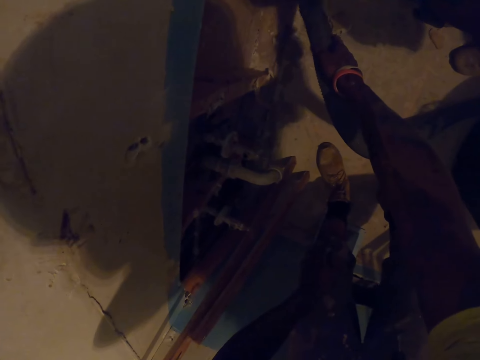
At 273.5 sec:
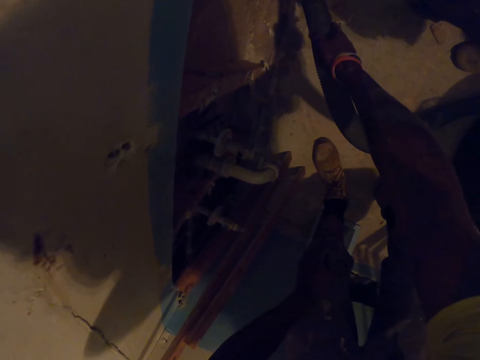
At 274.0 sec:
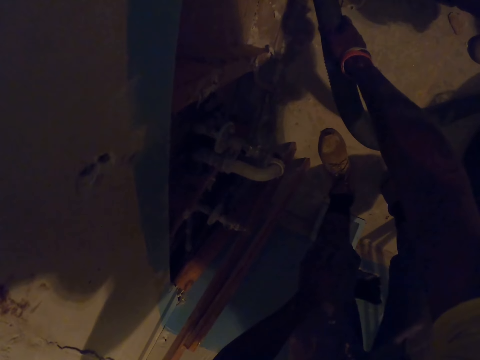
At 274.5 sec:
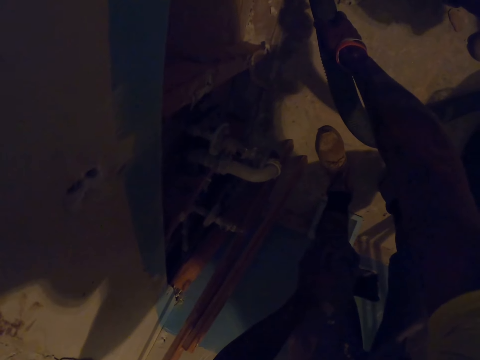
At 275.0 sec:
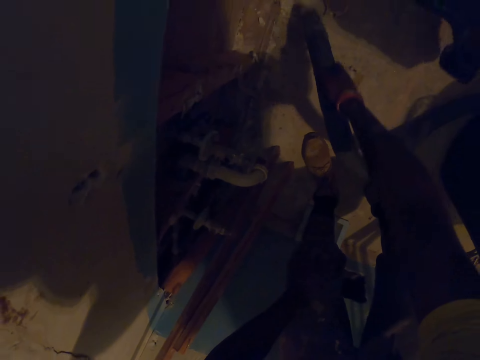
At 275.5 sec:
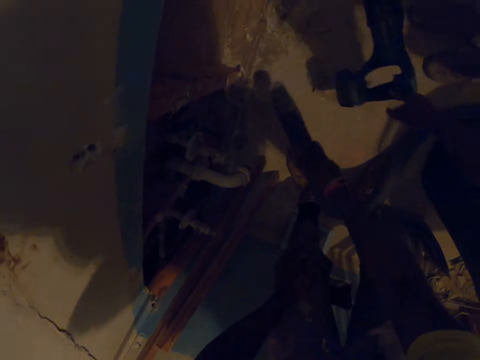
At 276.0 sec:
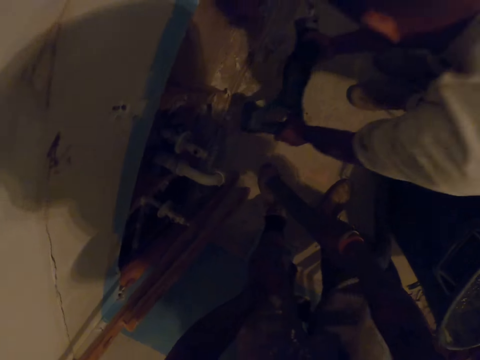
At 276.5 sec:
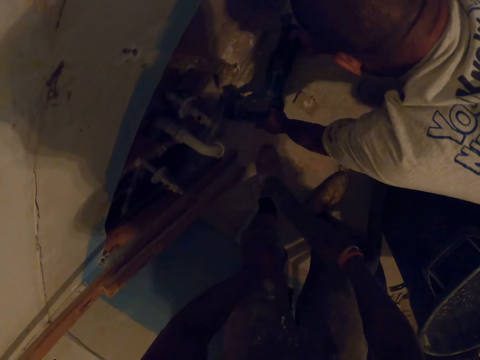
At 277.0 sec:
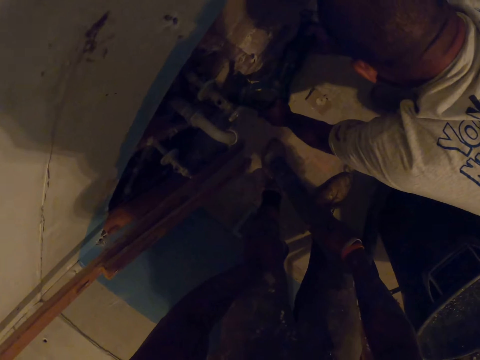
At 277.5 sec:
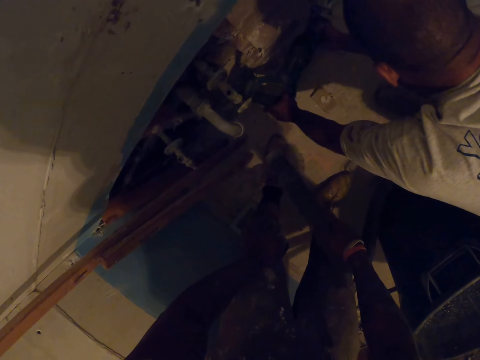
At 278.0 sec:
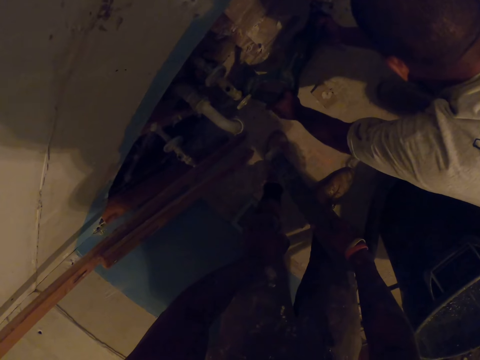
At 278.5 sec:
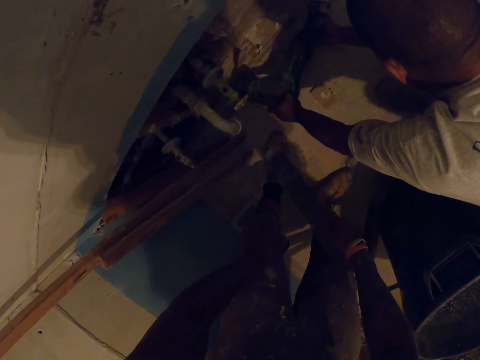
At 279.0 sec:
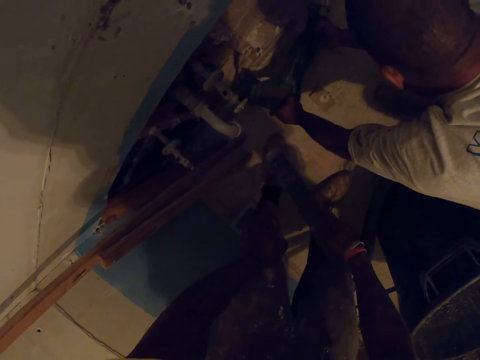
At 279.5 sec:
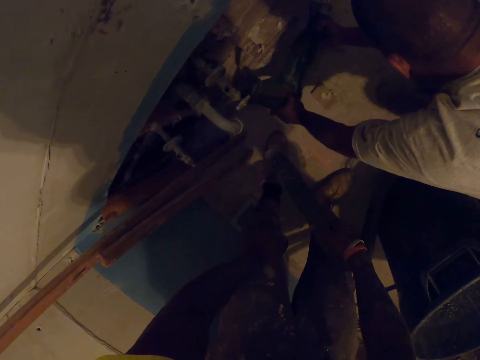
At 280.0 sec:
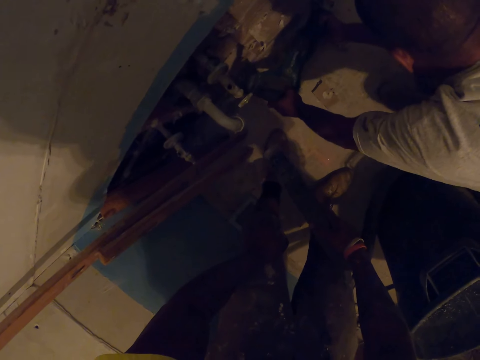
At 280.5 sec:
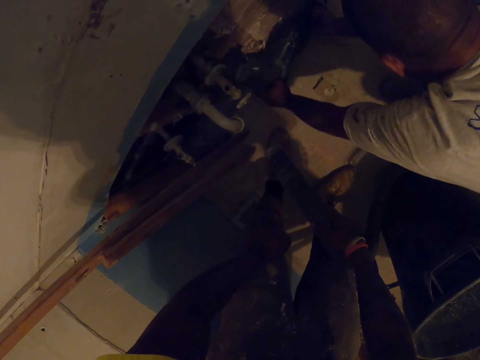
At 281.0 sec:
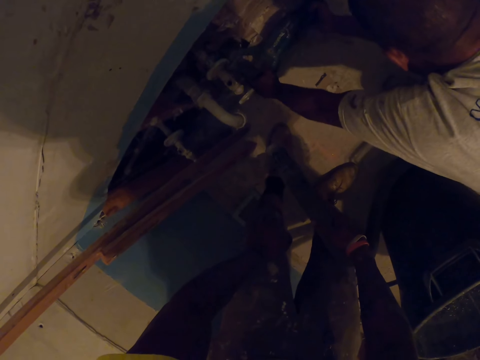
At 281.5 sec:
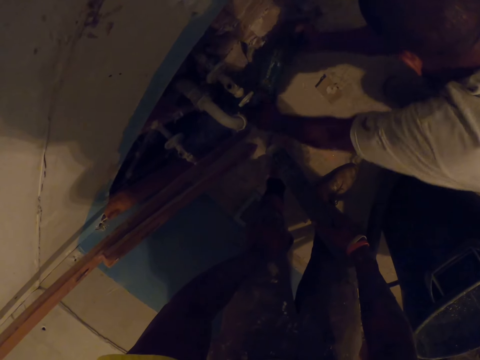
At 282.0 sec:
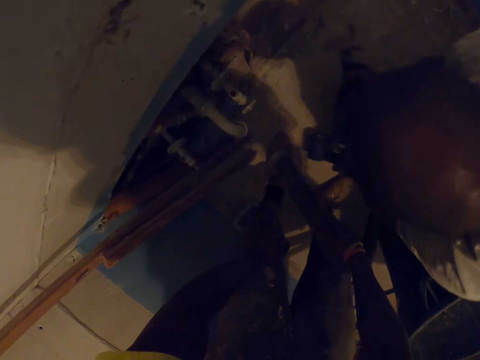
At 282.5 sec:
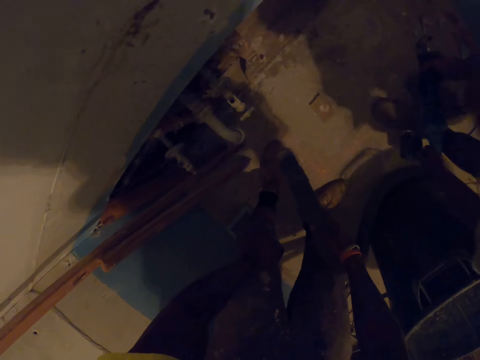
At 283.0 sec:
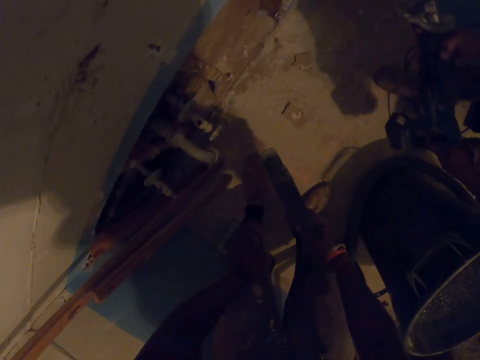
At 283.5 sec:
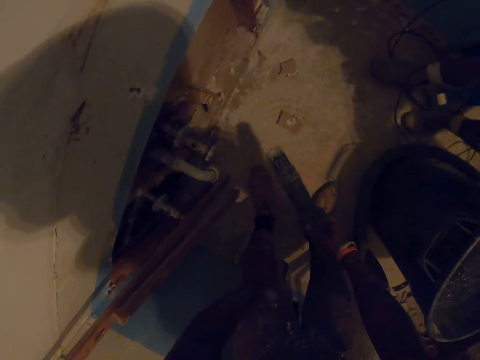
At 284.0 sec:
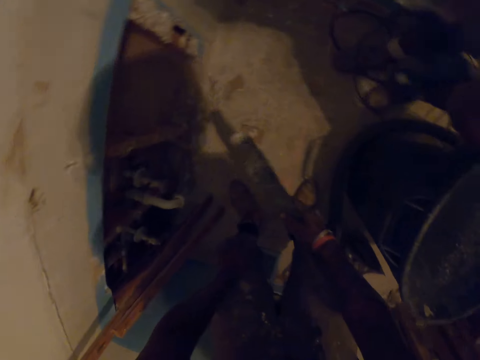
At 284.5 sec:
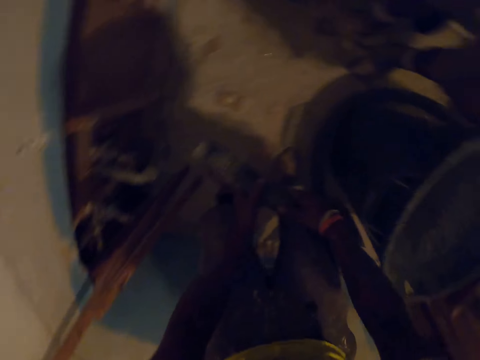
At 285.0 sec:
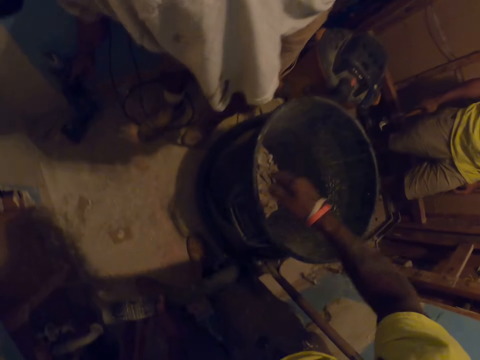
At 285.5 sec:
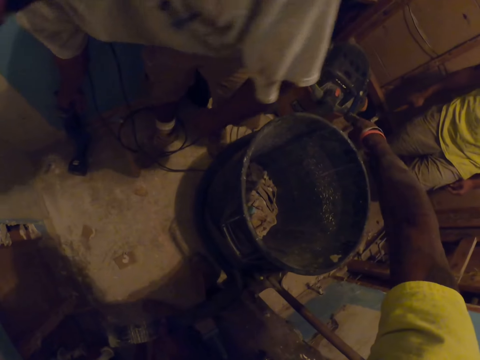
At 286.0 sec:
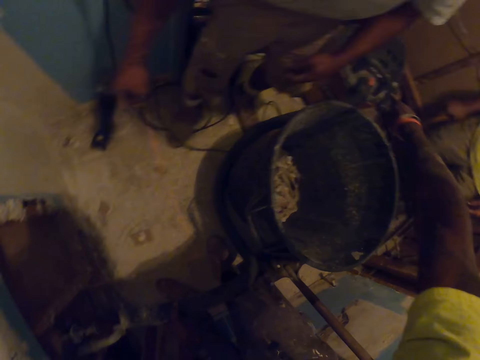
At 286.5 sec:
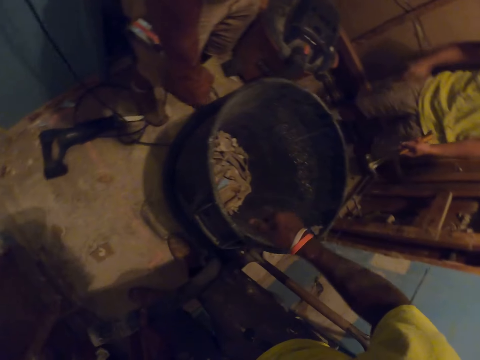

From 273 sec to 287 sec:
The camera wearer cleans the floor with the vacuum cleaner. A carpenter drills the wall with the drilling machine with both of his hands. The carpenter cuts the piece of wood with the electric saw. The camera wearer looks around the room. They point at the metal bar.

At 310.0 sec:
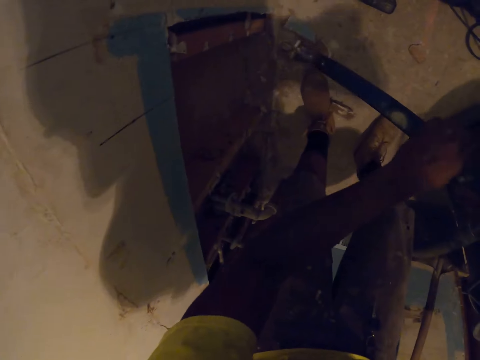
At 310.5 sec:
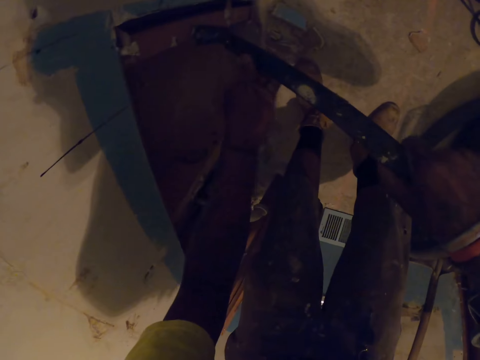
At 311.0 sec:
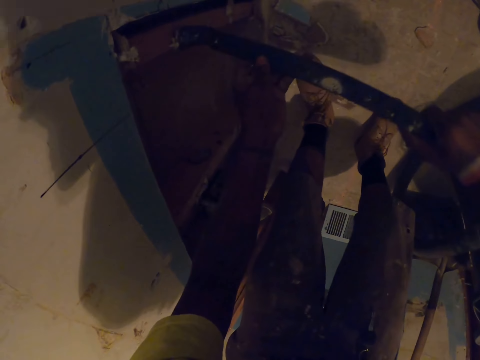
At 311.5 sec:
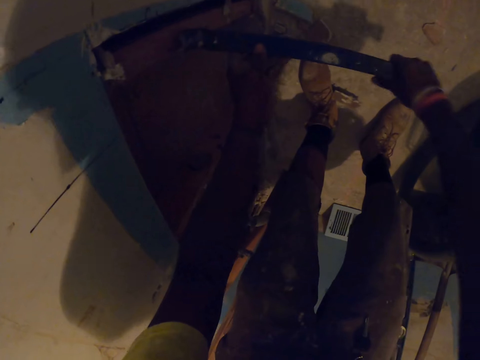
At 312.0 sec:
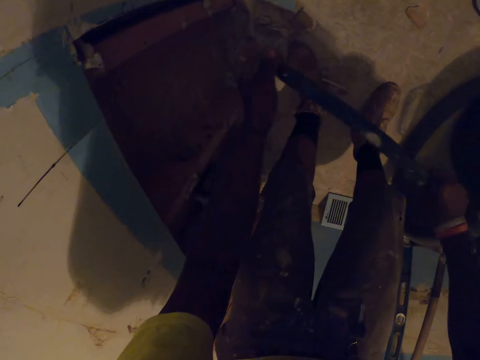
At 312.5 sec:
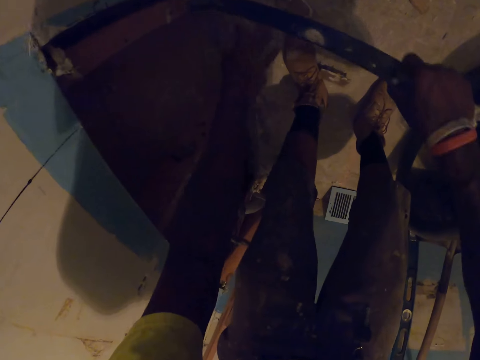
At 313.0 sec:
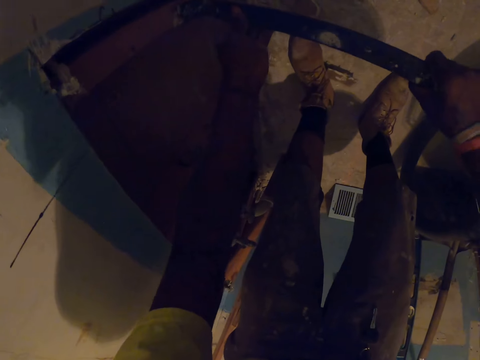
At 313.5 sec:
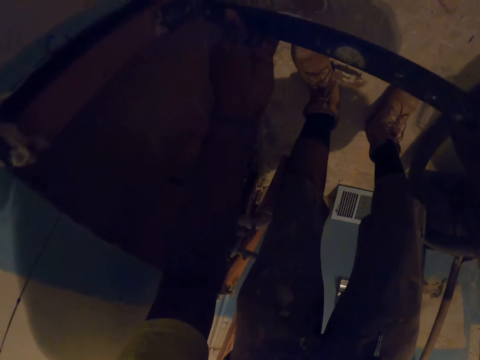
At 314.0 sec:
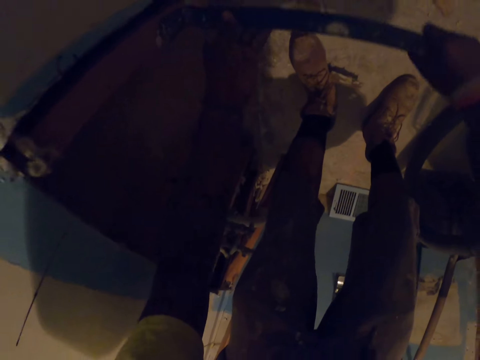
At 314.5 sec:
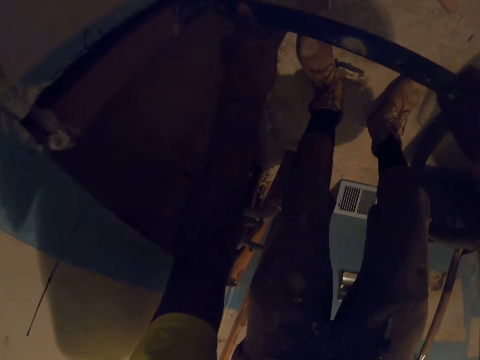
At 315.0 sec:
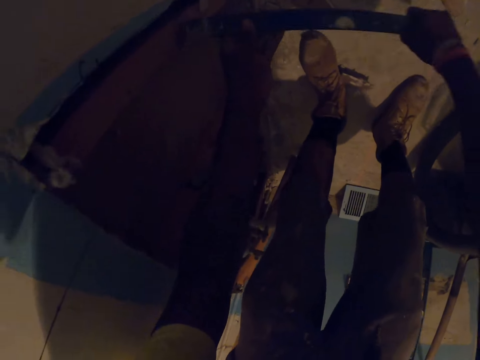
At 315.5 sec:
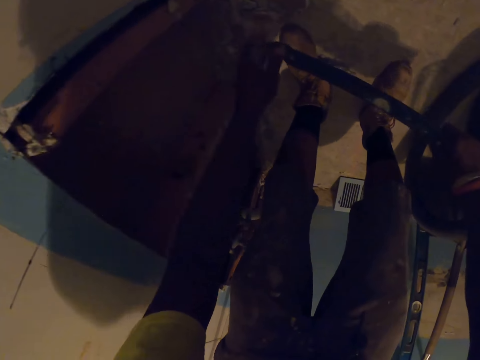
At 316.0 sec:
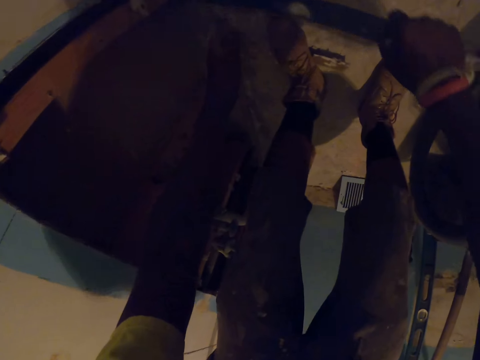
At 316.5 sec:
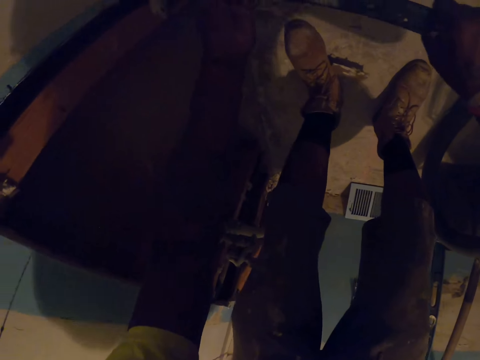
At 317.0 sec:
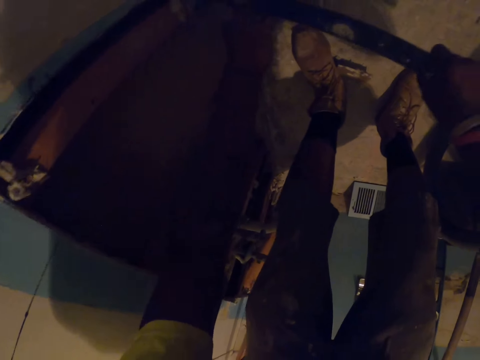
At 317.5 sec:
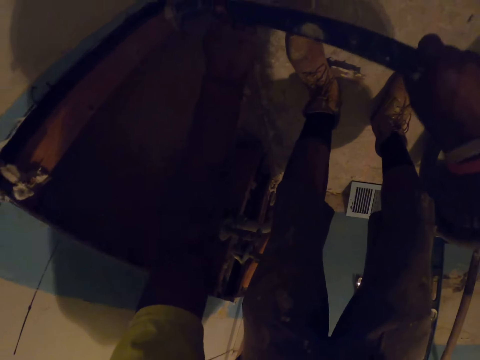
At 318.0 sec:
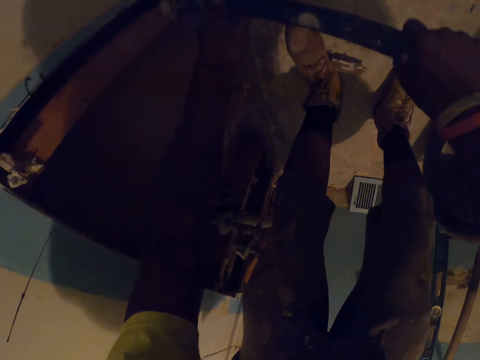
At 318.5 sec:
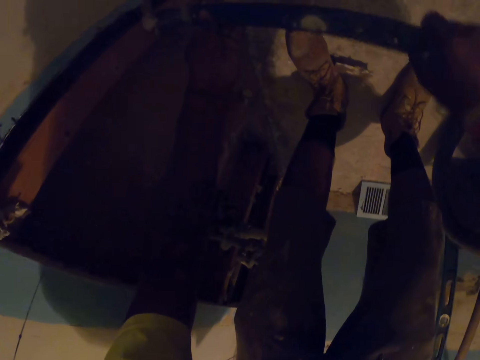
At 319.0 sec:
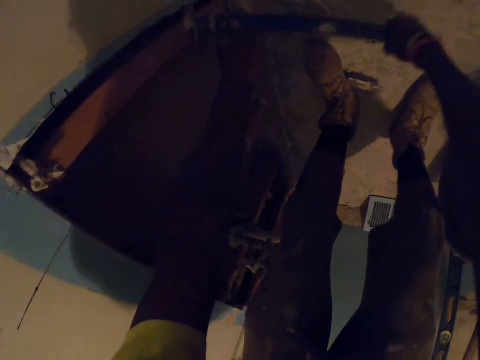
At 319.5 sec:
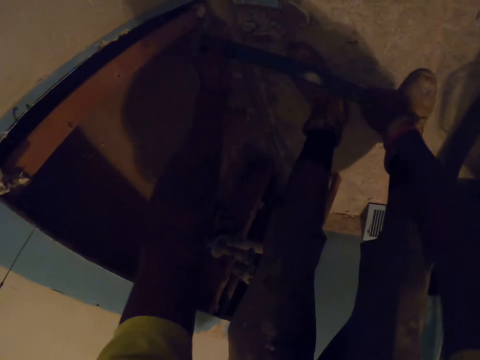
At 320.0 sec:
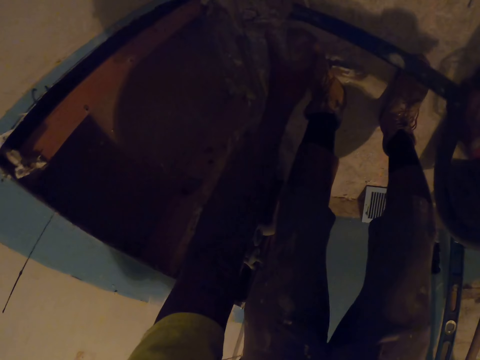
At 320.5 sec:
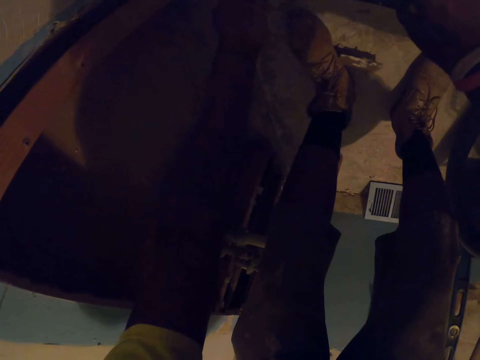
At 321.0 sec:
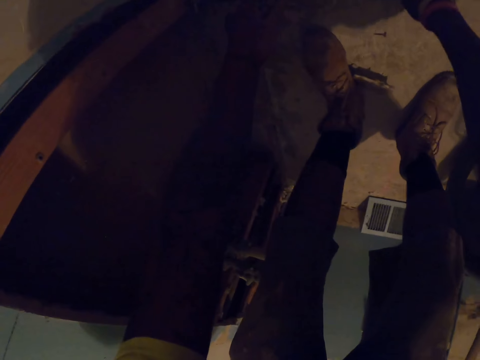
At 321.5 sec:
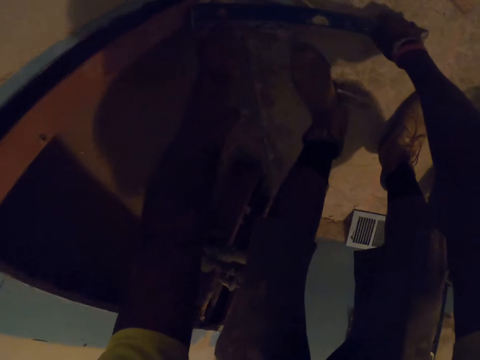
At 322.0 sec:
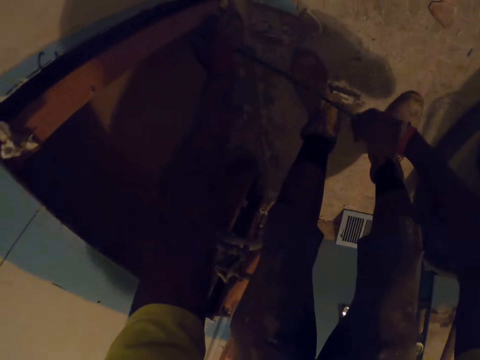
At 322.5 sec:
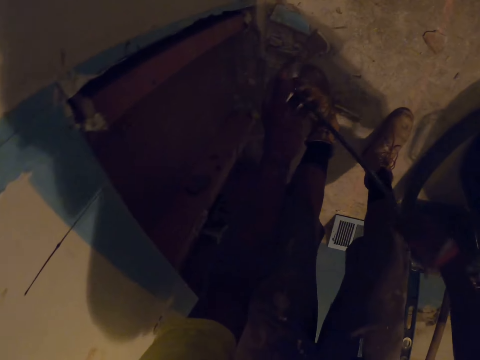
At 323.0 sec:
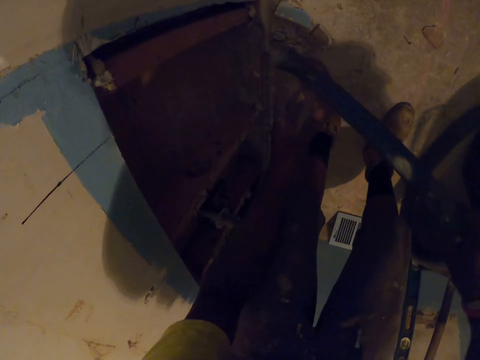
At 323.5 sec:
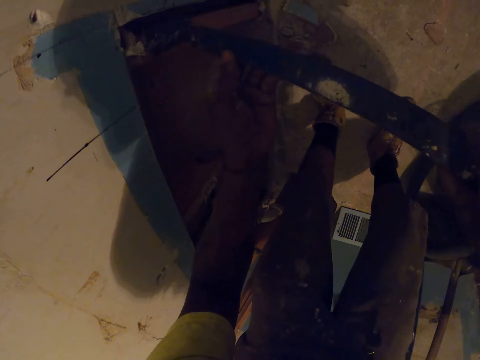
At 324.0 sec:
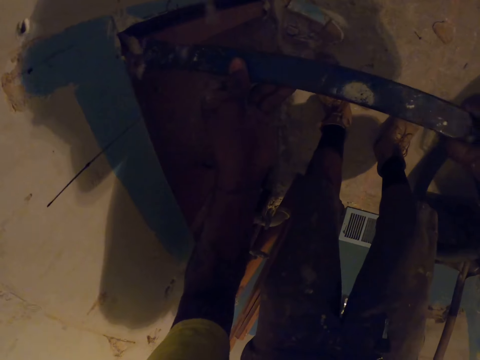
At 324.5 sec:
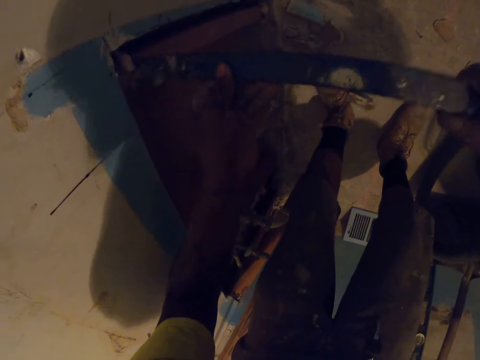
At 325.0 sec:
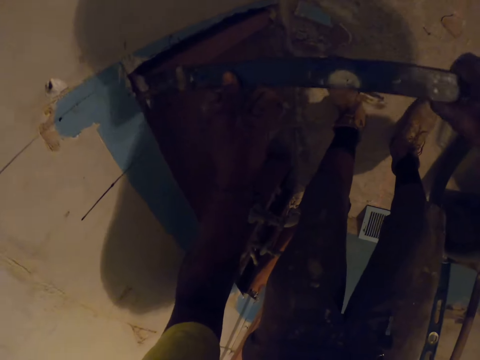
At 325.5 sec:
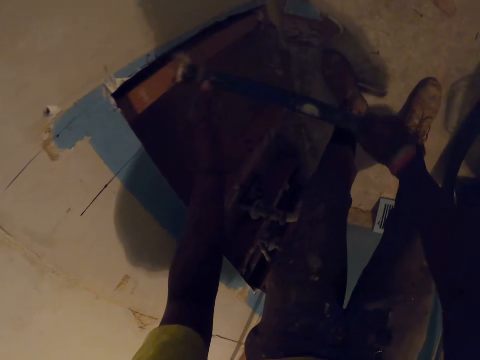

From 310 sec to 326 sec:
The camera wearer removes another nail from the wooden frame with the crow bar in both of his hands. He removes the plywood on the wood with the metal bar. He removes another nail from the wooden frame with the crow bar in both of his hands repeatedly.
